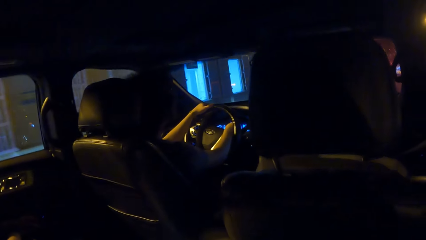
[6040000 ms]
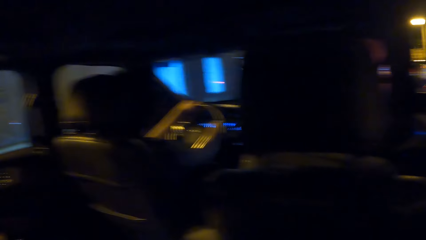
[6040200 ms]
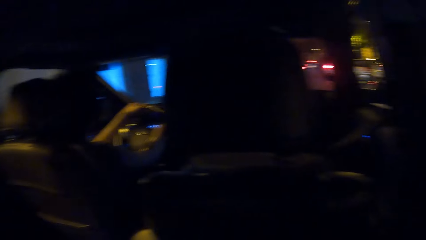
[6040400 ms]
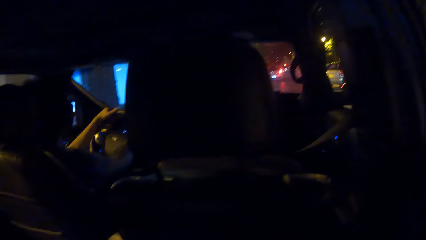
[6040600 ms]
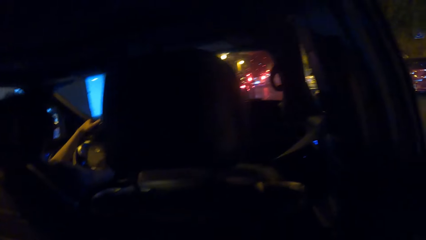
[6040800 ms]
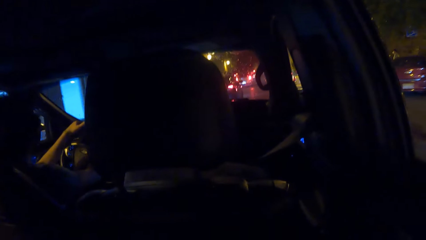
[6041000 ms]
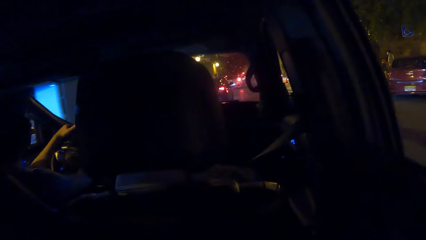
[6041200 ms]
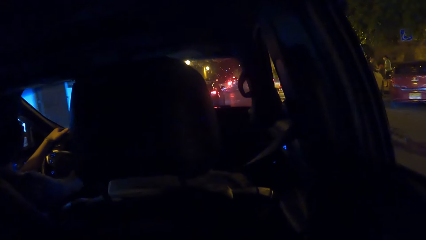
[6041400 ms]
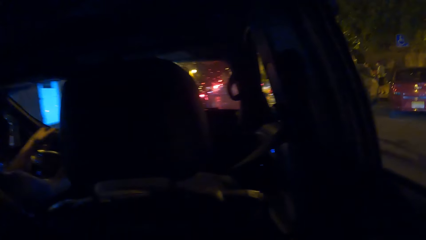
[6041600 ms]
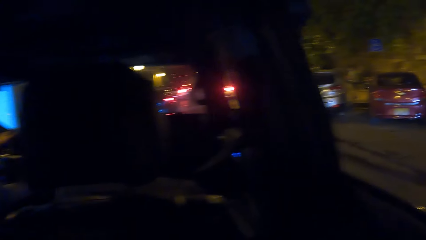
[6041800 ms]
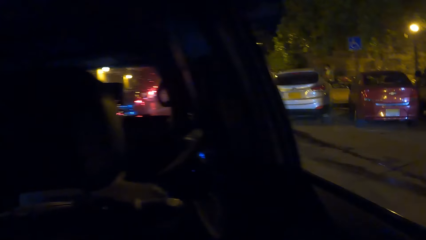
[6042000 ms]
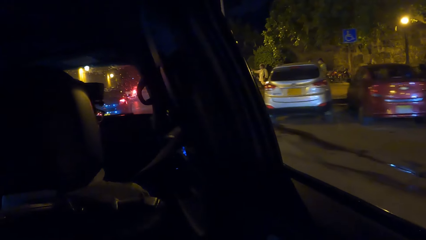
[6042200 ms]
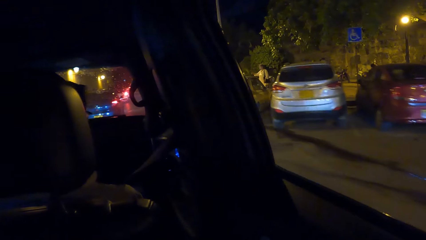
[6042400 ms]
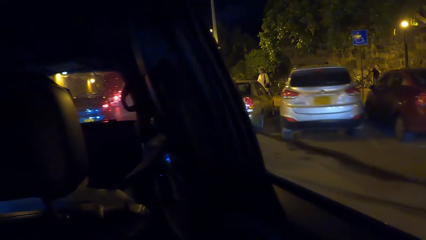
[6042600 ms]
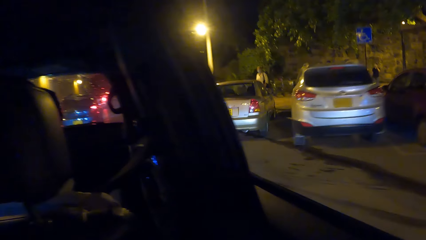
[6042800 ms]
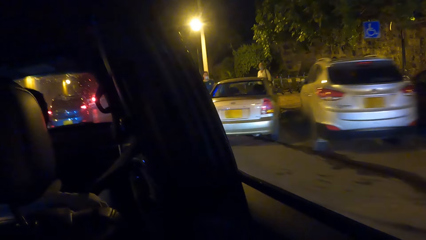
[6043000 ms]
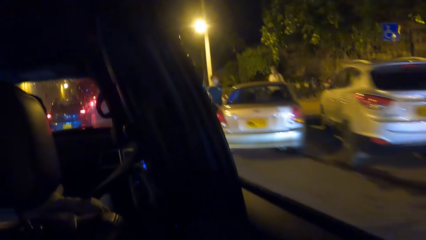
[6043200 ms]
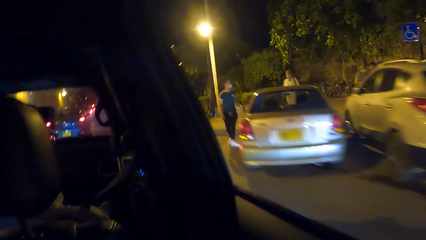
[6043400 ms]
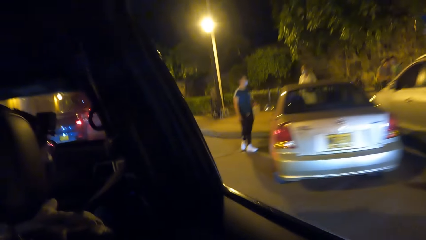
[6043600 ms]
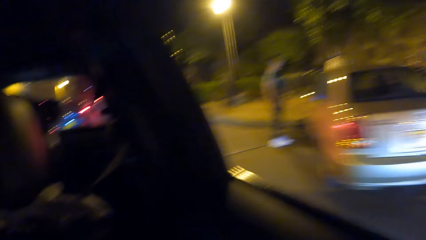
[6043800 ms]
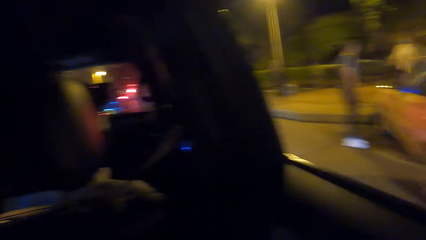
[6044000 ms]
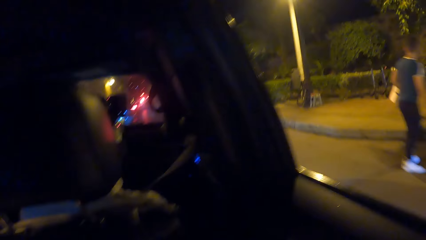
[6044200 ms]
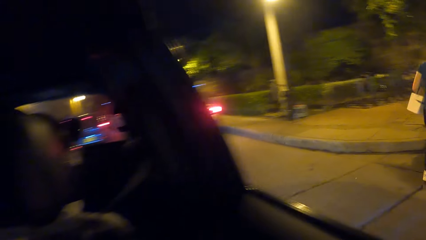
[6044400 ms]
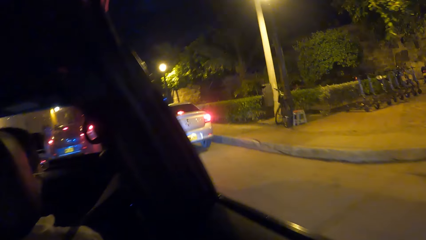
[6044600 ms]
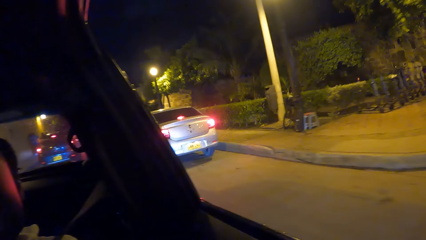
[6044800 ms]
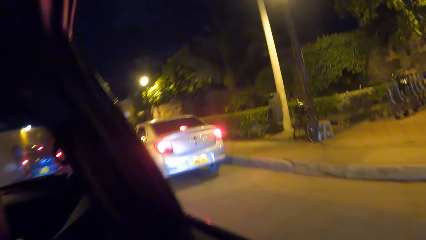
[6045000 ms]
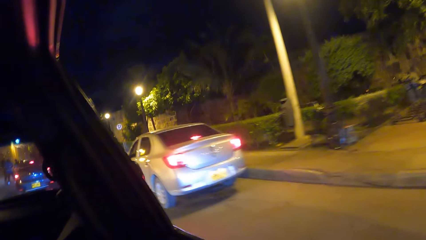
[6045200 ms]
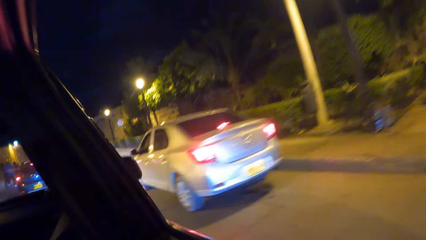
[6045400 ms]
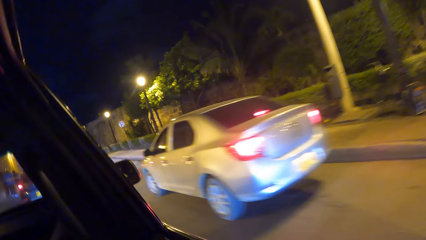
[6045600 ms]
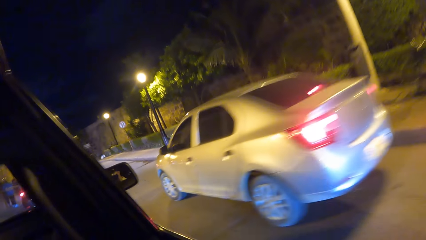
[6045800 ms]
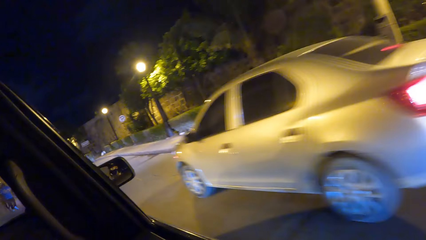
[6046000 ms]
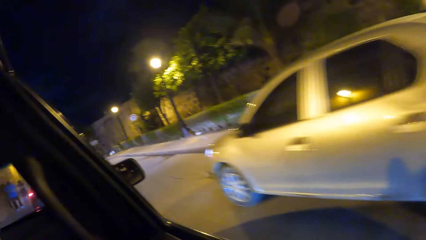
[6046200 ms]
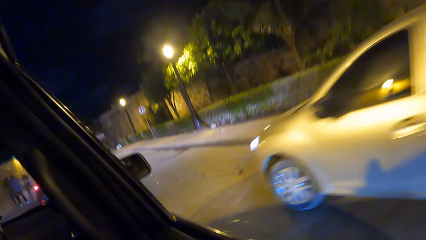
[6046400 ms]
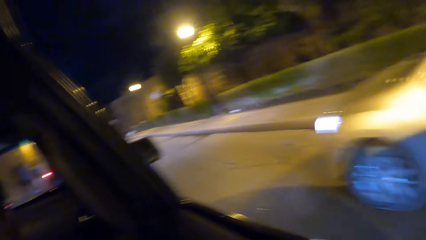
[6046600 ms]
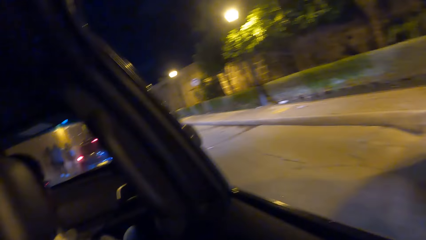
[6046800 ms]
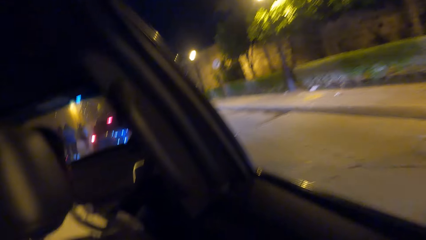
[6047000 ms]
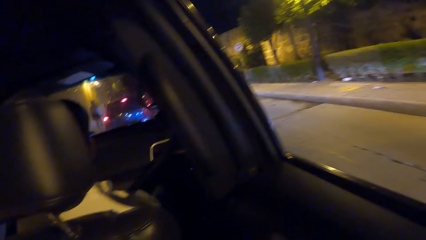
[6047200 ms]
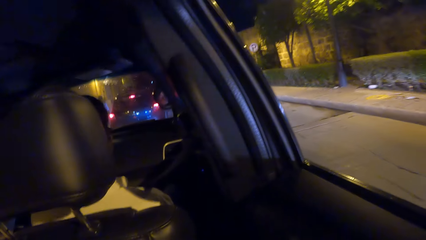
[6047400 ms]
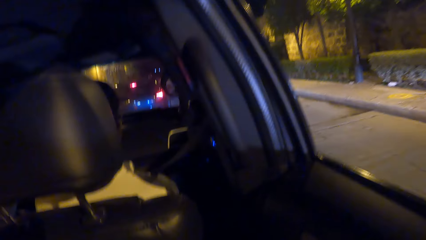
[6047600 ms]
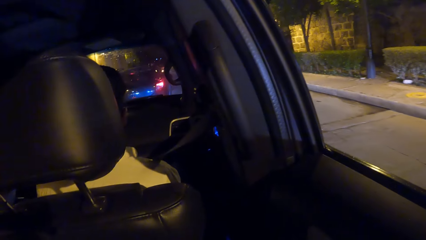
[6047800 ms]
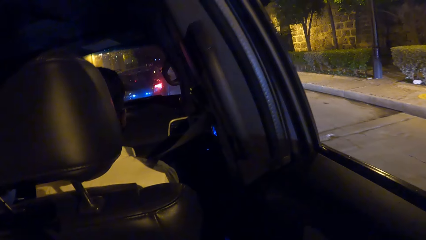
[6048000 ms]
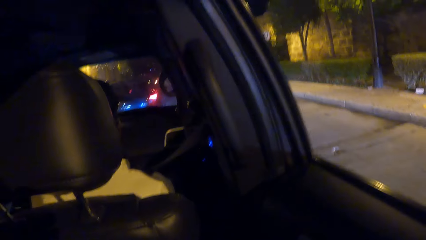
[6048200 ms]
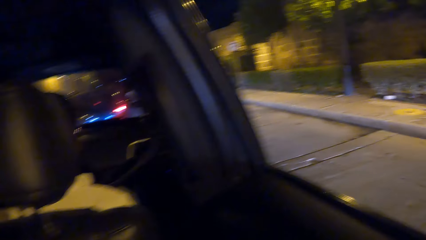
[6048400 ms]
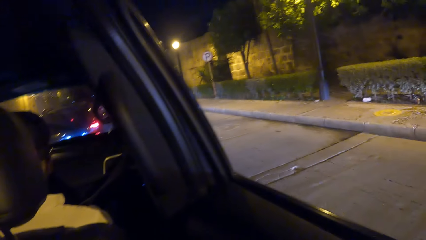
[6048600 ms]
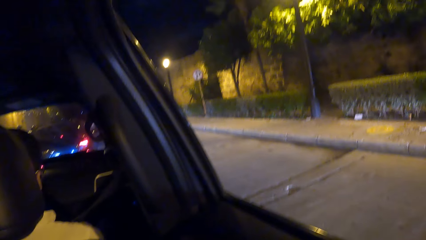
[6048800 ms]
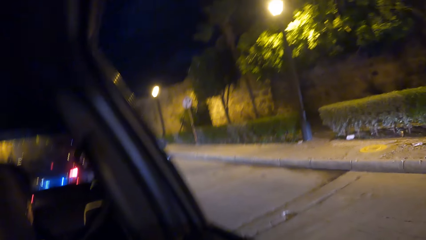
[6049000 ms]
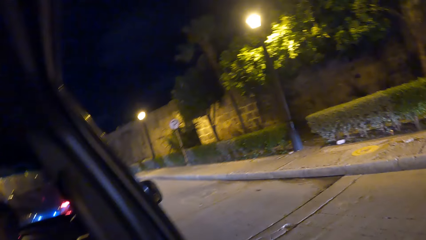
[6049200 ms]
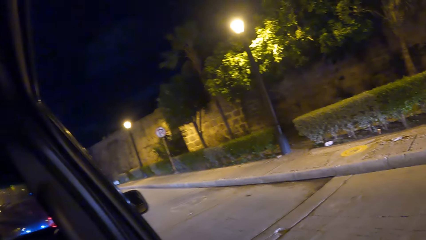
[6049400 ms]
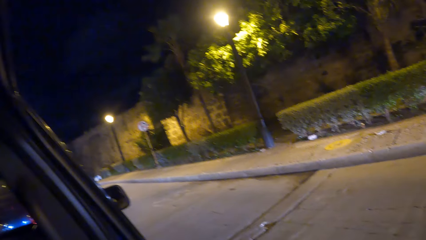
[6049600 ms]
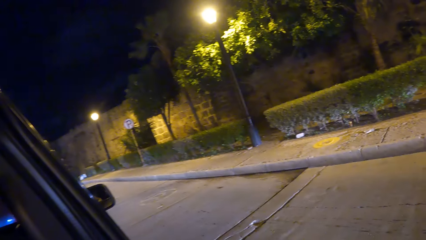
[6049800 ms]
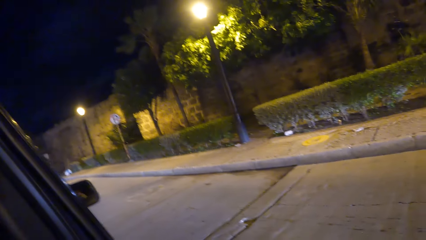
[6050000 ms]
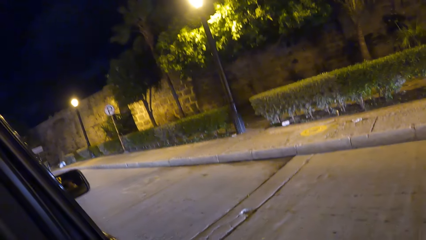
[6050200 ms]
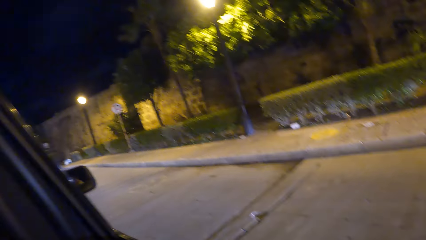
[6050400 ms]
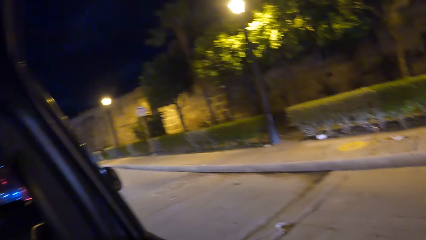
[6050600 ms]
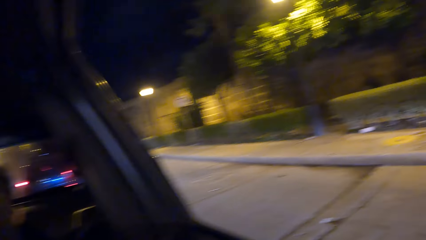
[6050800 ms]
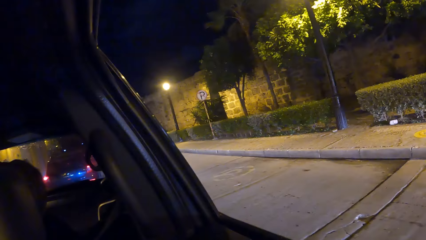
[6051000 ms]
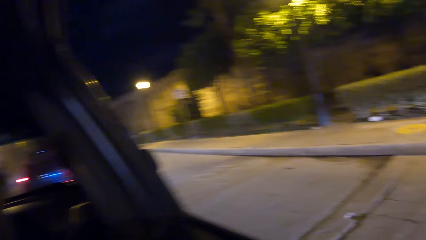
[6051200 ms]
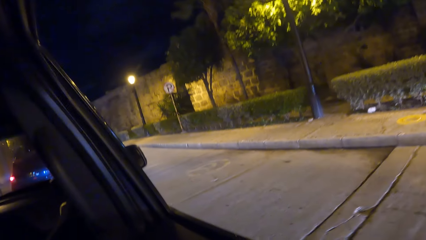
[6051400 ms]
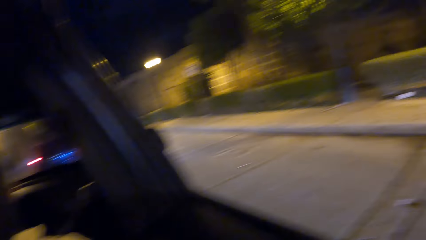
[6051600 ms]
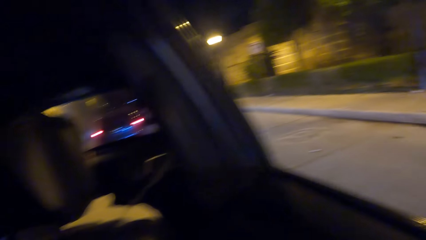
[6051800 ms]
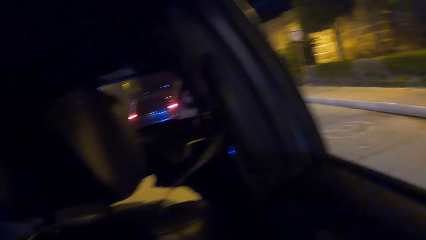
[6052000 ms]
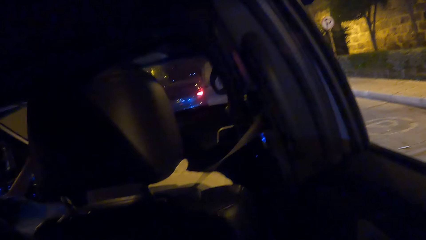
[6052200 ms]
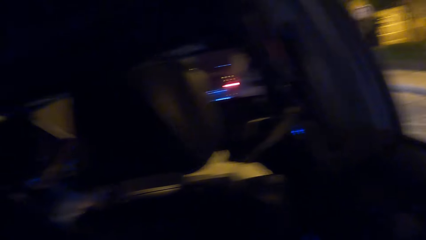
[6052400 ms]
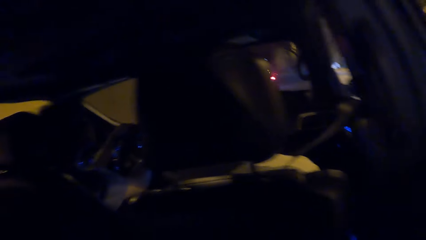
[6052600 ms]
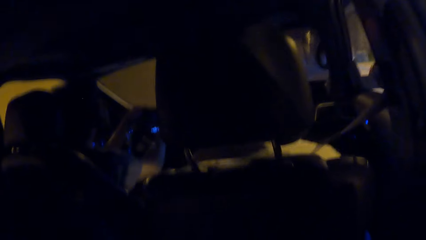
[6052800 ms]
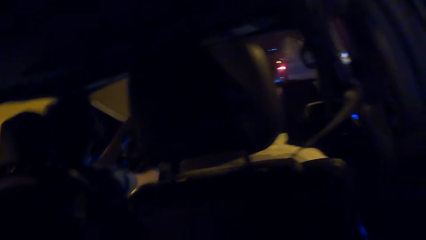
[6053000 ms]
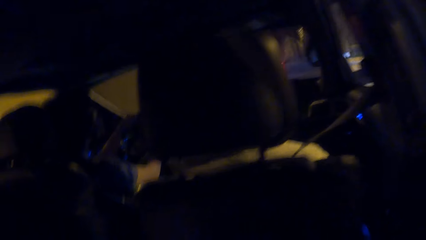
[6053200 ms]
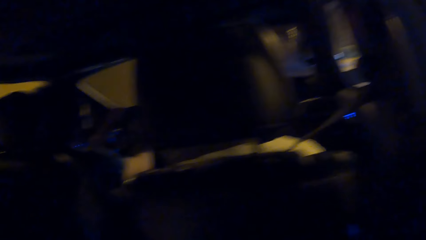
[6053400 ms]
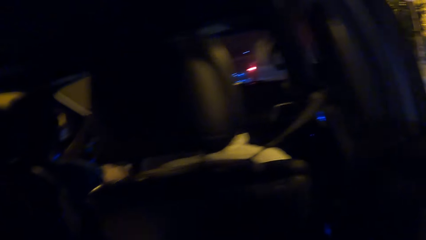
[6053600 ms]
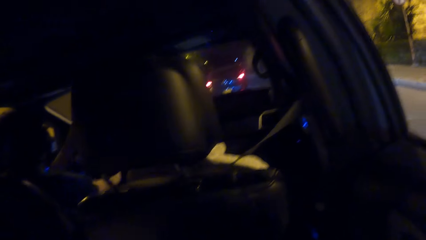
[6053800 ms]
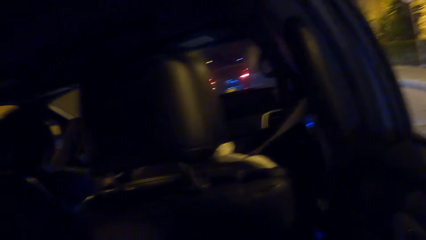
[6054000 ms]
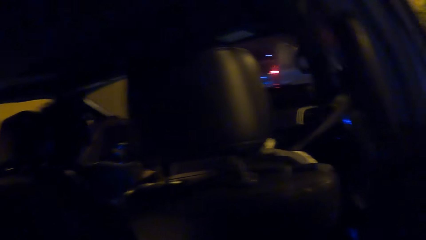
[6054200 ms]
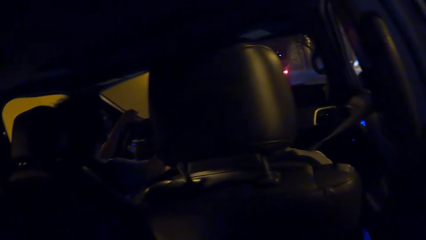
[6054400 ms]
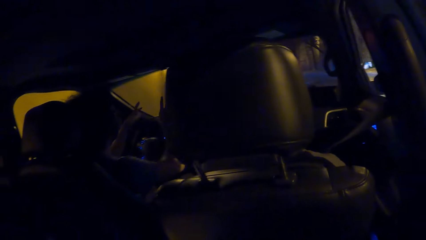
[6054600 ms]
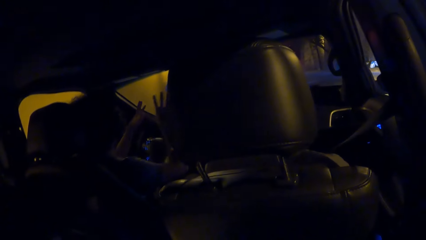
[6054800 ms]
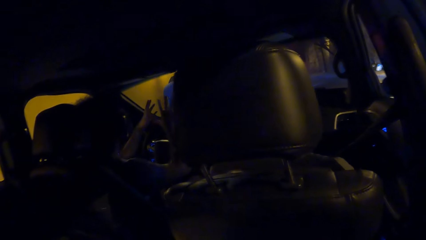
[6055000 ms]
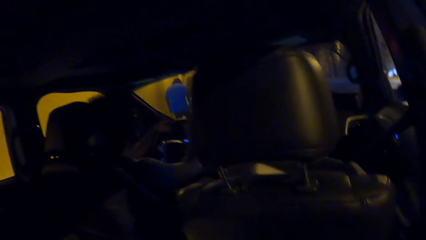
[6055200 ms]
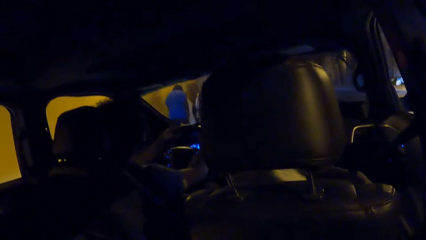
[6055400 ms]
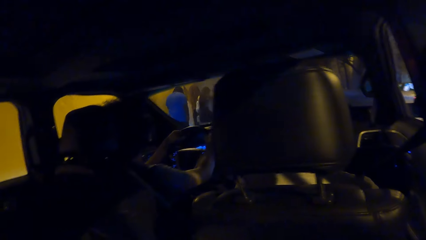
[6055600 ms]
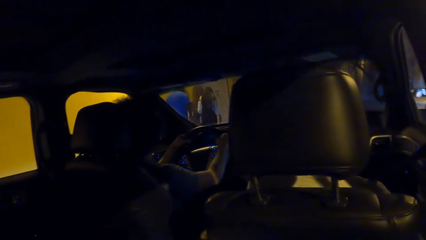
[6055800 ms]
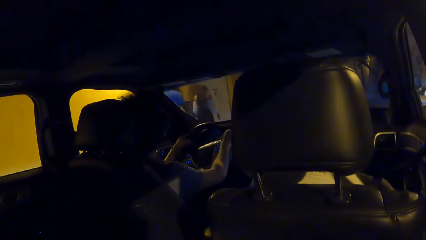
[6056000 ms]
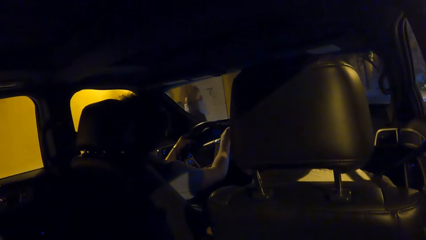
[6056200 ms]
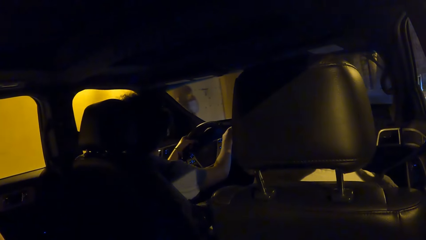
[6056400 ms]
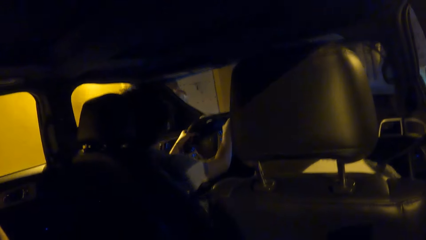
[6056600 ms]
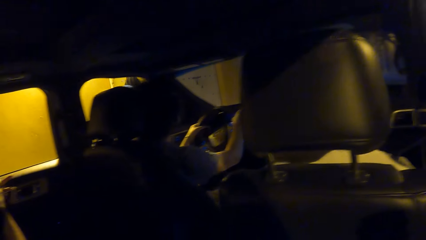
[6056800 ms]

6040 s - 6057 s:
The camera wearer looks outside the car. They look outside the vehicle. They look around.
